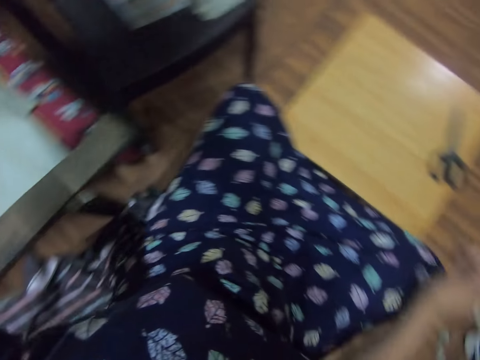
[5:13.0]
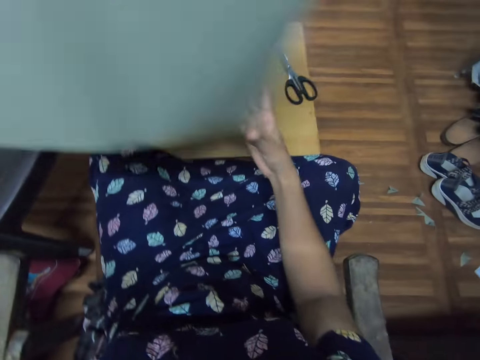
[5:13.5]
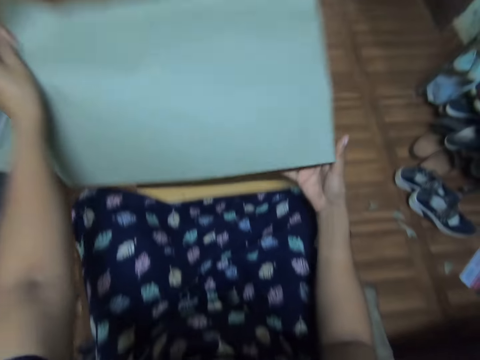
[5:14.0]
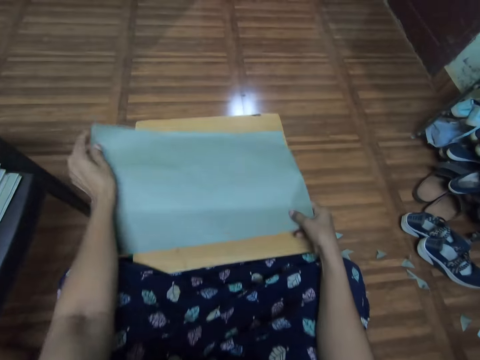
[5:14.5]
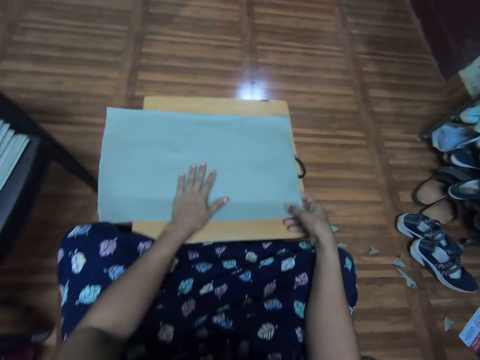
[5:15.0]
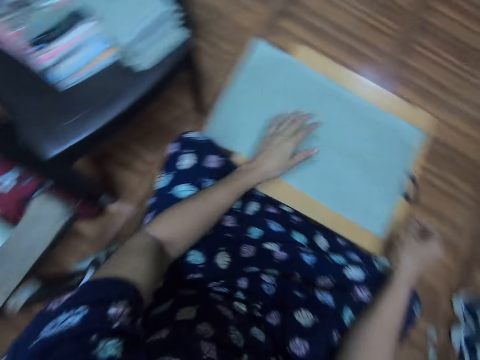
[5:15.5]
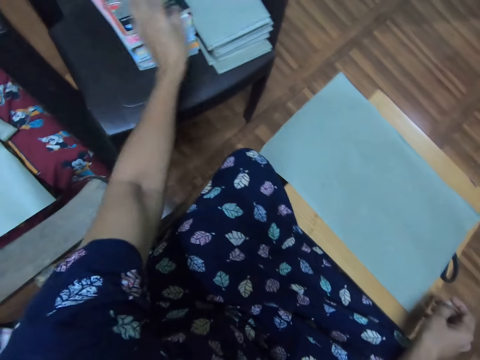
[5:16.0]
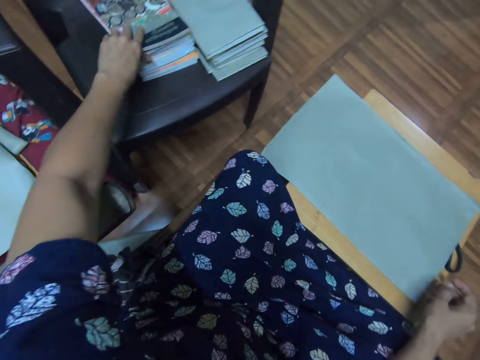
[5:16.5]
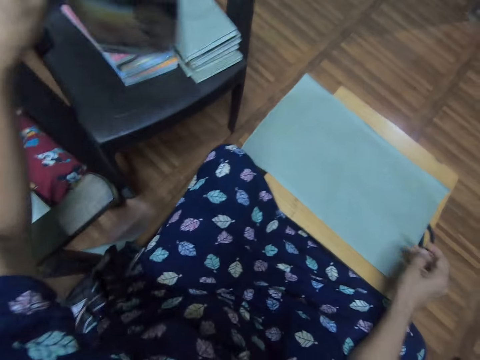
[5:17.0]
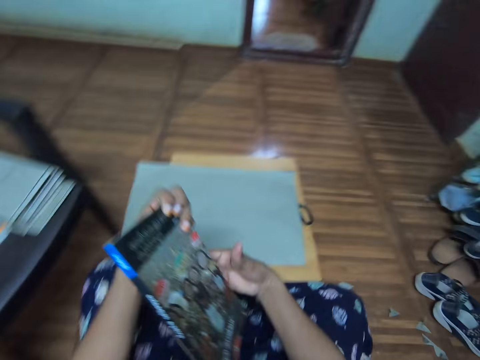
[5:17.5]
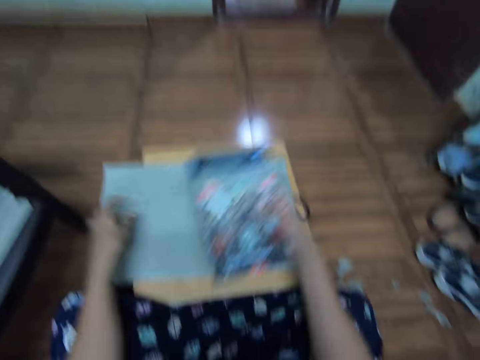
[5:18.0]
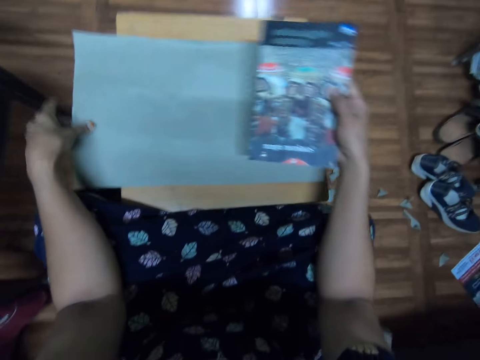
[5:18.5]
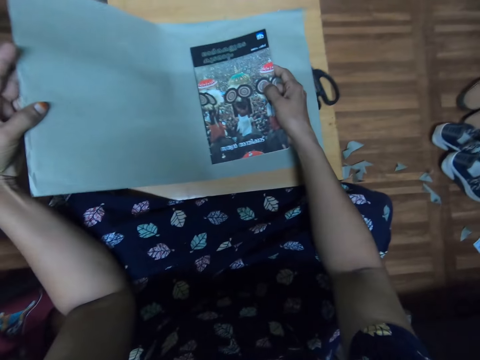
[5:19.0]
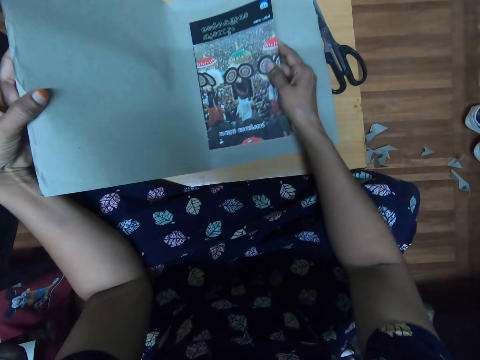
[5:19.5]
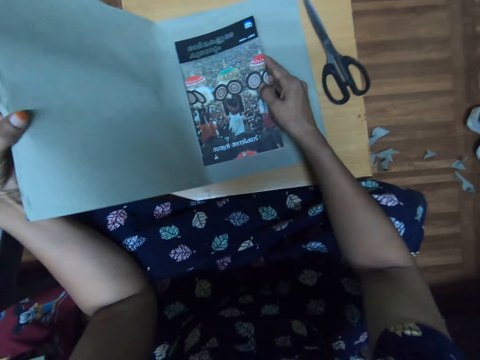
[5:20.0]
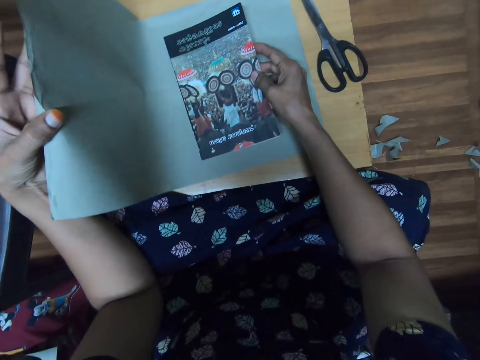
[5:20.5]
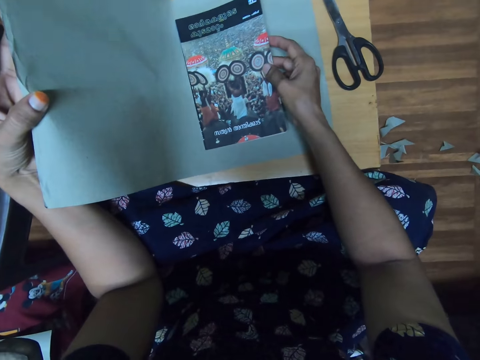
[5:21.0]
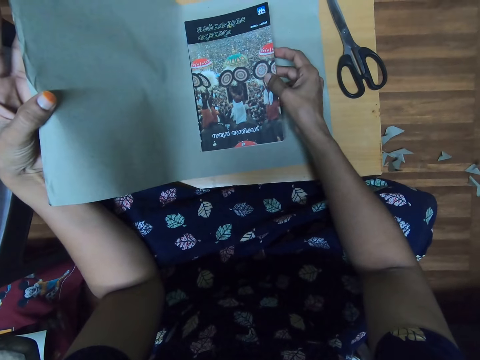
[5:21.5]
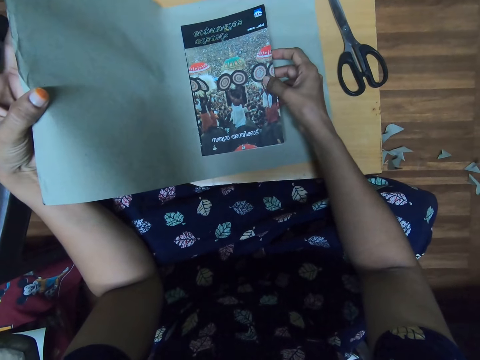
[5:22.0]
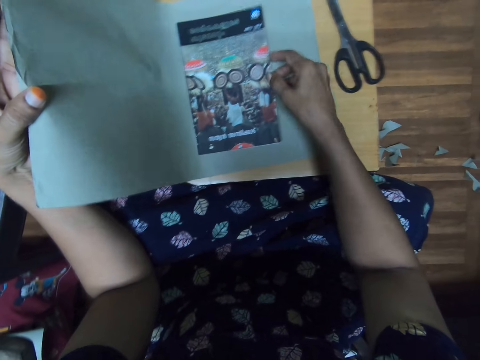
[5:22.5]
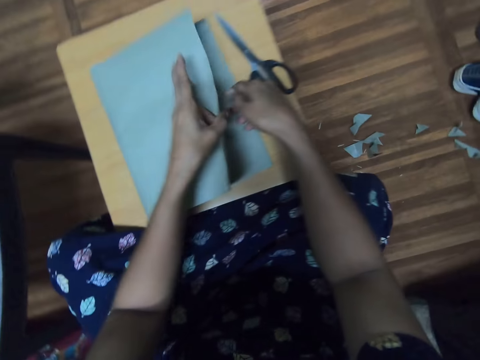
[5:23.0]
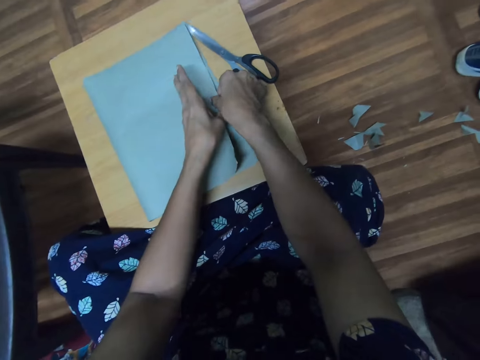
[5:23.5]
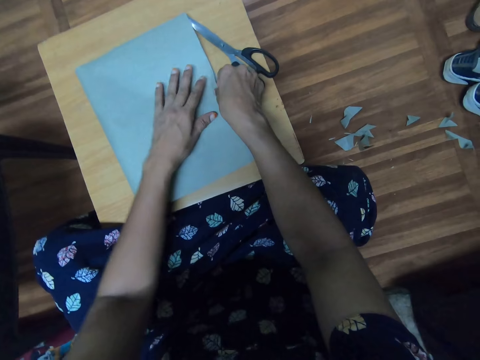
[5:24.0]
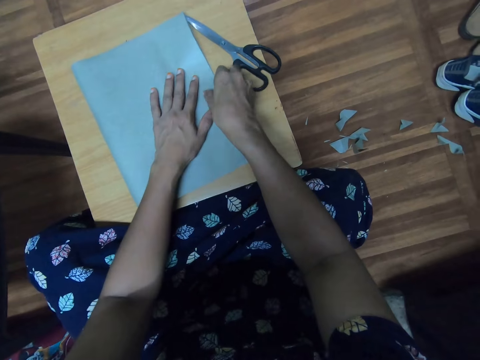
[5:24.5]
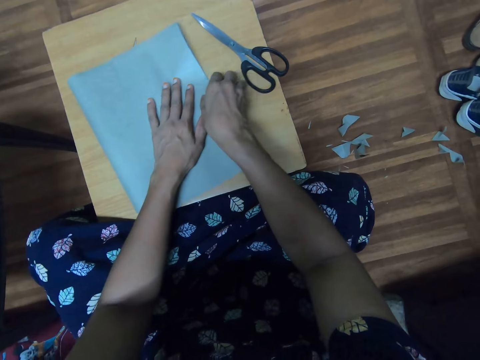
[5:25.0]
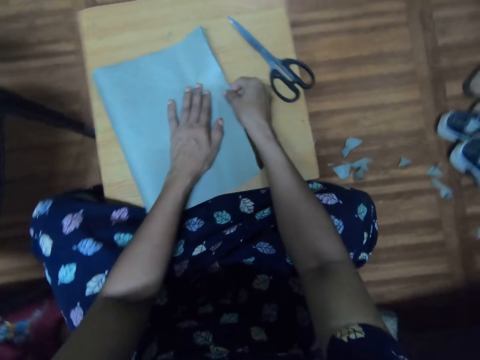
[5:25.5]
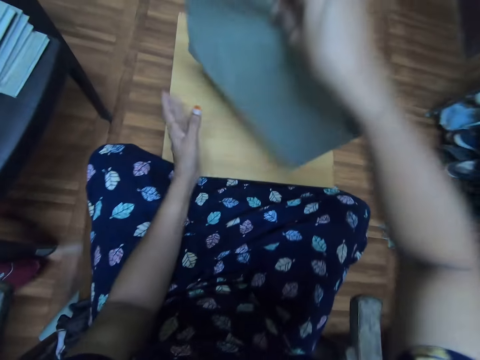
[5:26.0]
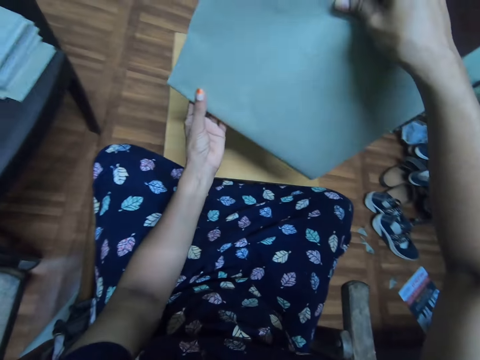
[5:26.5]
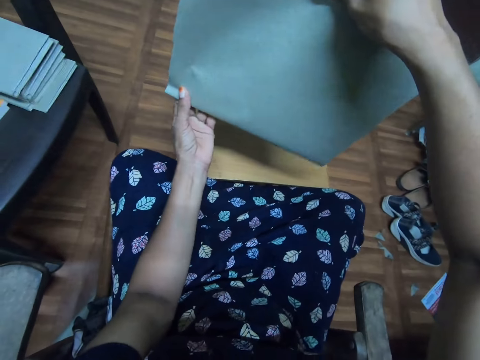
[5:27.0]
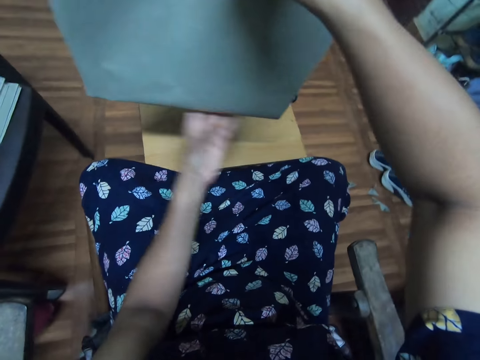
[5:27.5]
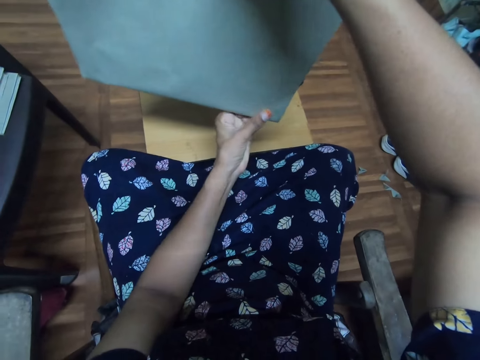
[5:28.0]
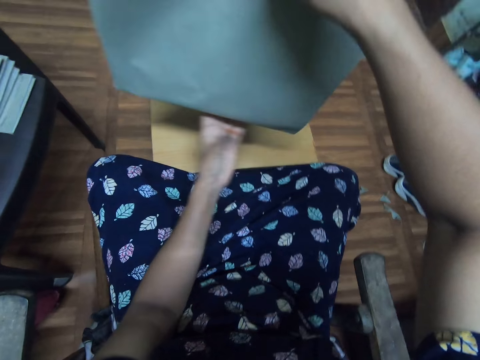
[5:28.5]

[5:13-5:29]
The camera wearer looks around. They put the cover on the table. They look around. They pick the book from the table. They look around. They touch the cover on the table. They put the book on the cover. They fold the cover. They pick the cover from the table. They lift the book. They touch the cover.

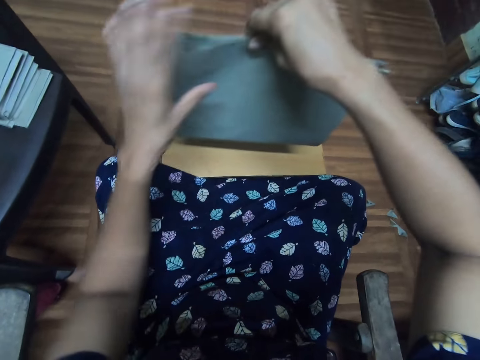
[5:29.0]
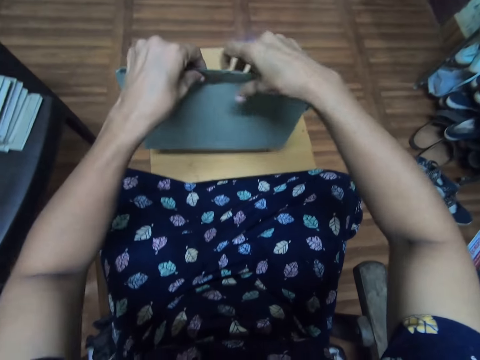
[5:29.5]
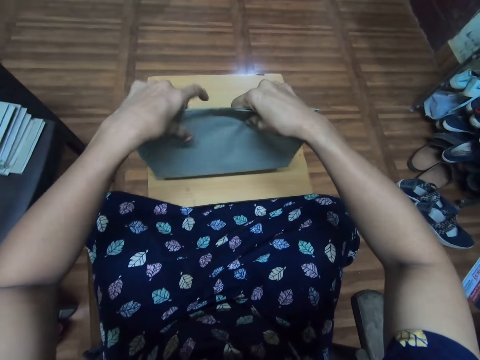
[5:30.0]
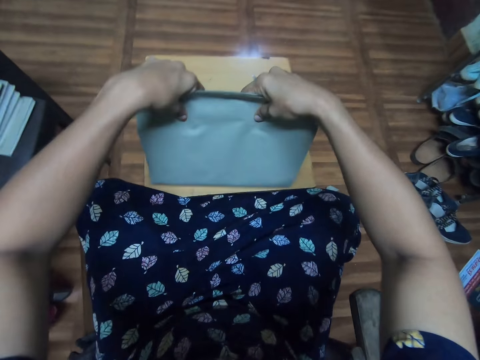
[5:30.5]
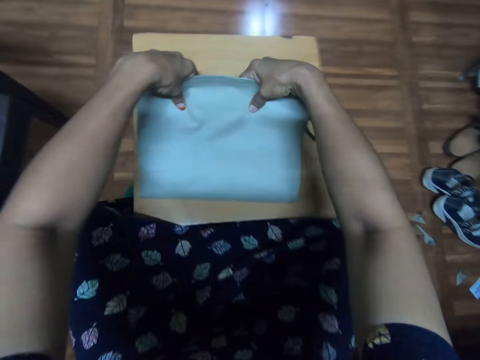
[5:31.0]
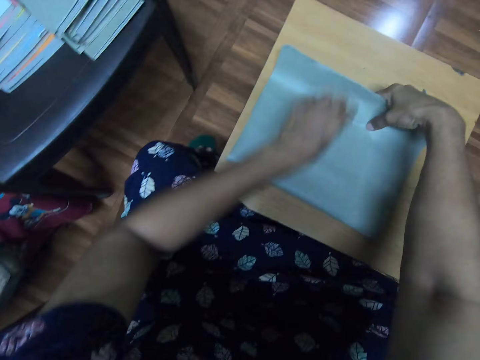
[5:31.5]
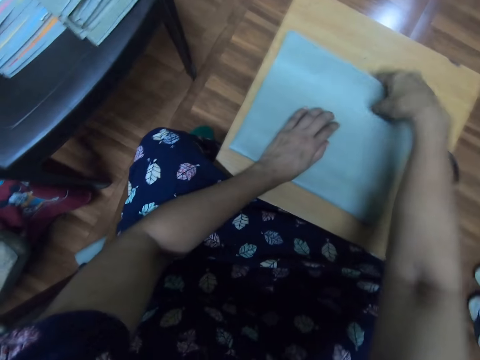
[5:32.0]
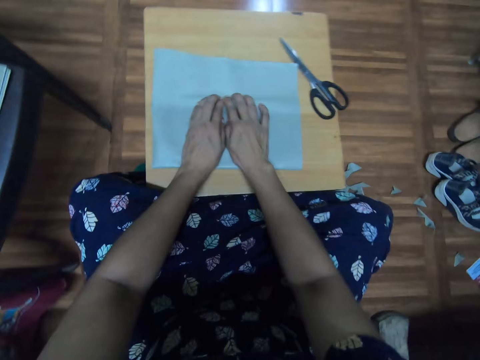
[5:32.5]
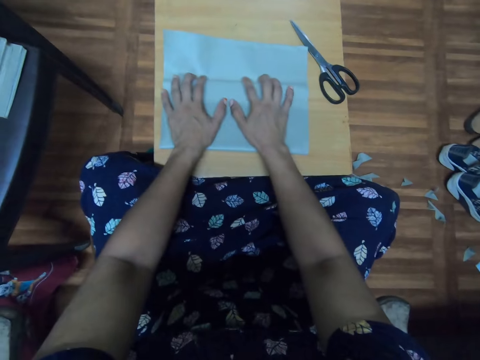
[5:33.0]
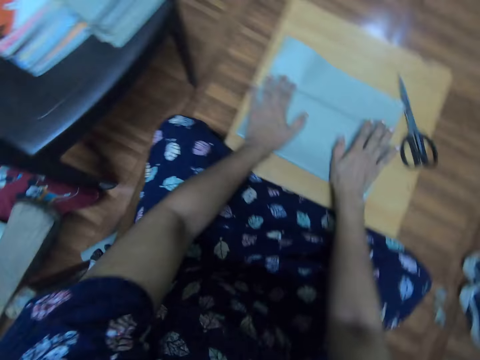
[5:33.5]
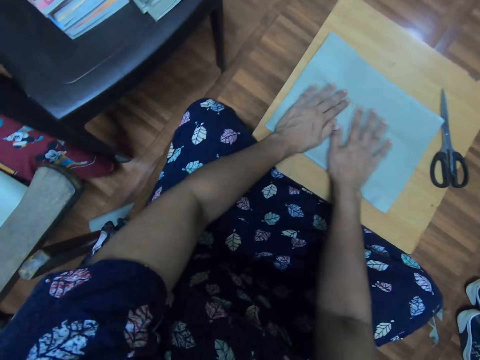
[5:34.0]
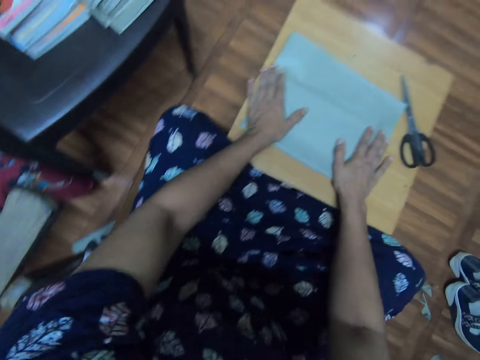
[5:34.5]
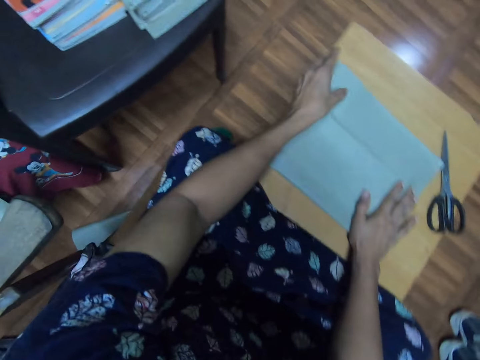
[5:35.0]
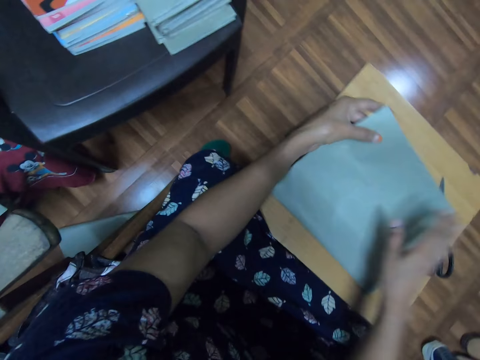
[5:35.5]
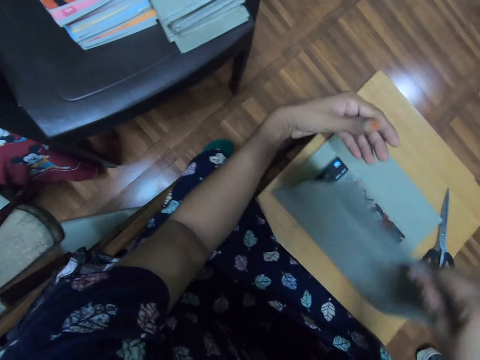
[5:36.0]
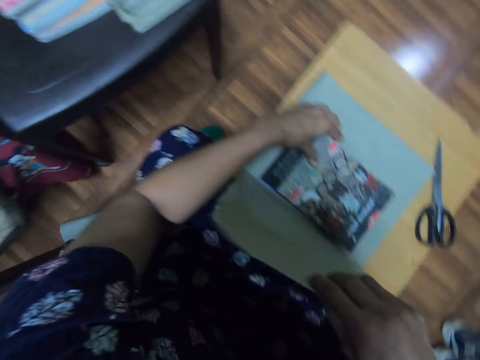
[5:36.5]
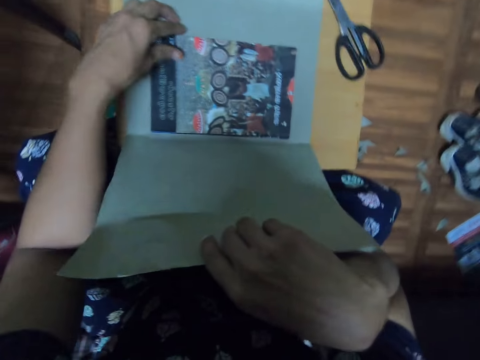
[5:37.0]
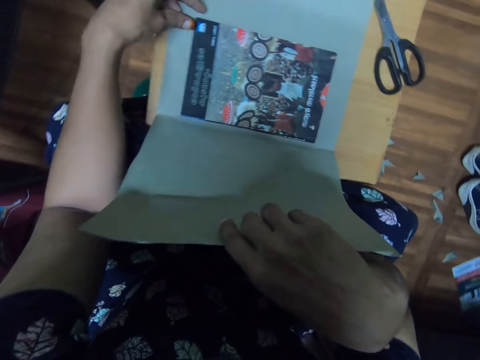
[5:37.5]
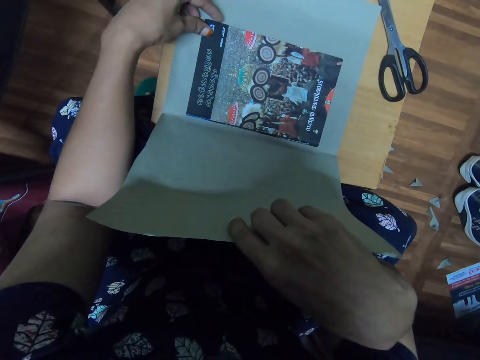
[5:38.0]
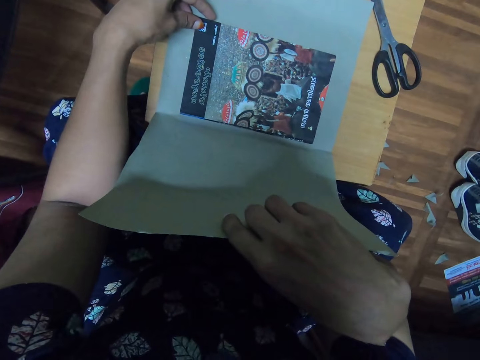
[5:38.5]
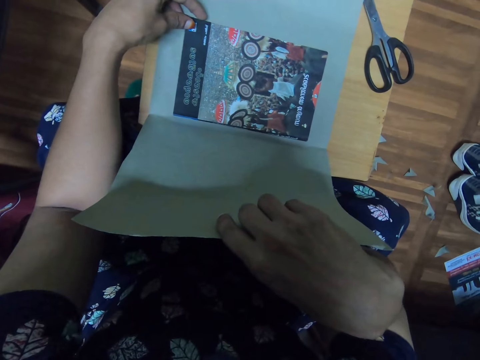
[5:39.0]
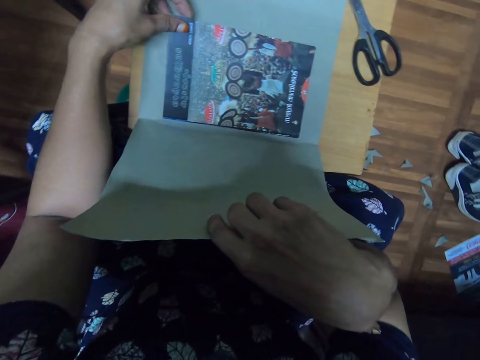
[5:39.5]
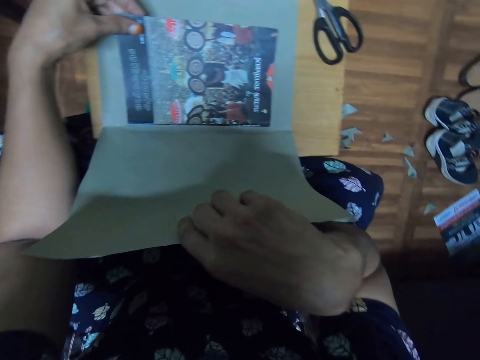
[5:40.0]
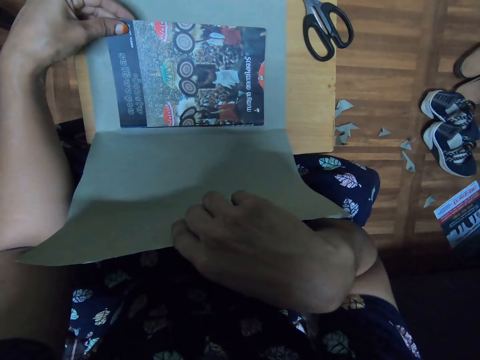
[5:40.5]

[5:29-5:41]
The camera wearer holds the cover with both hands. They drop the book. They put the cover on the table. They spread the cover on the book. They move their hands on the book. They unfold the cover on the book. They touch the book and look at the book.
